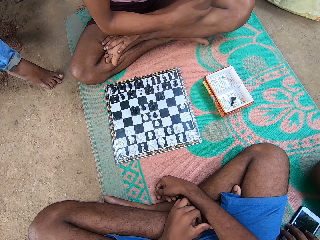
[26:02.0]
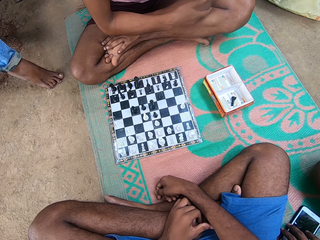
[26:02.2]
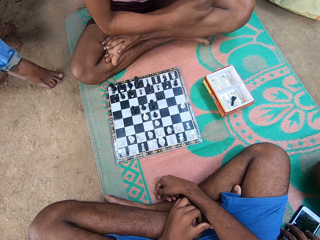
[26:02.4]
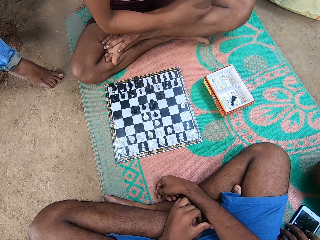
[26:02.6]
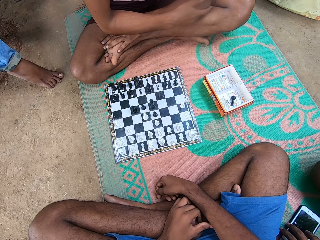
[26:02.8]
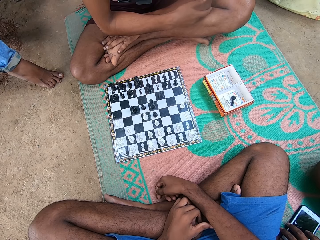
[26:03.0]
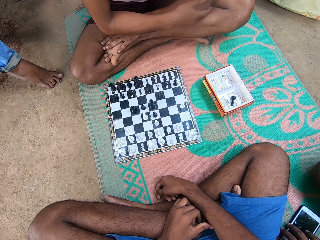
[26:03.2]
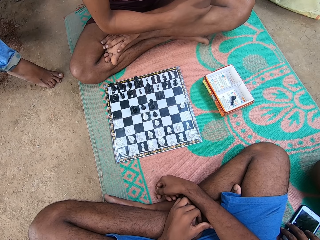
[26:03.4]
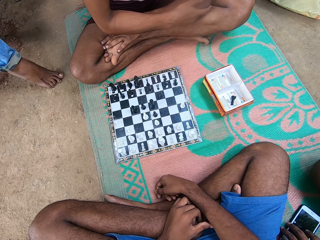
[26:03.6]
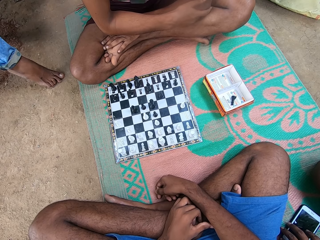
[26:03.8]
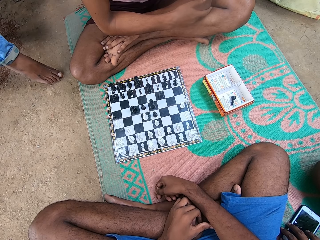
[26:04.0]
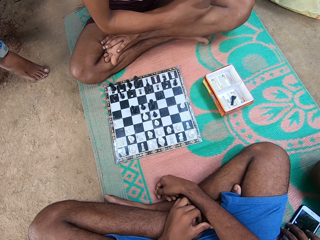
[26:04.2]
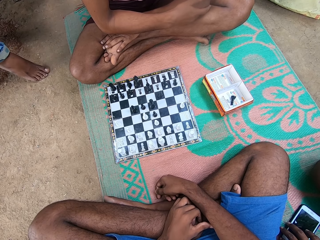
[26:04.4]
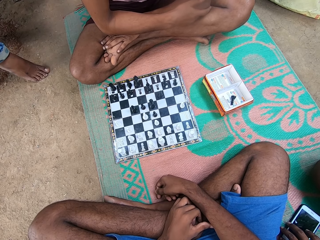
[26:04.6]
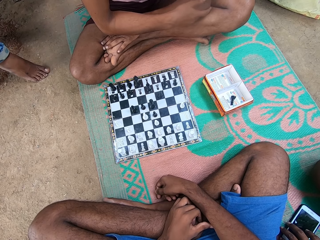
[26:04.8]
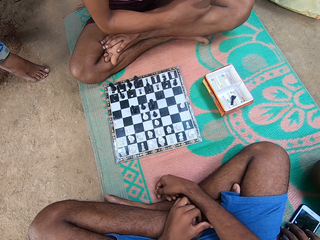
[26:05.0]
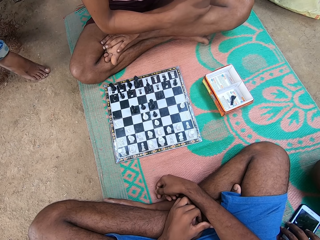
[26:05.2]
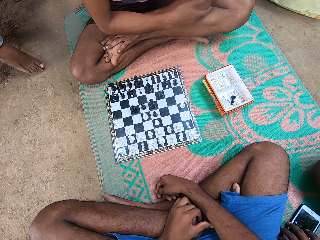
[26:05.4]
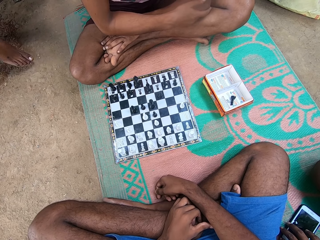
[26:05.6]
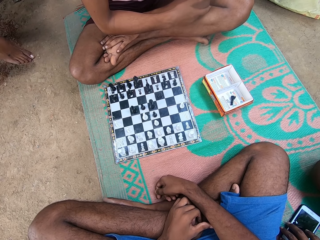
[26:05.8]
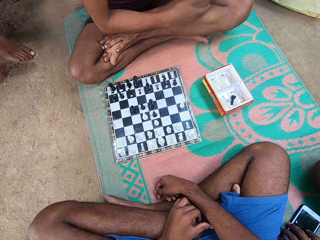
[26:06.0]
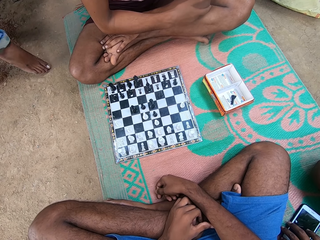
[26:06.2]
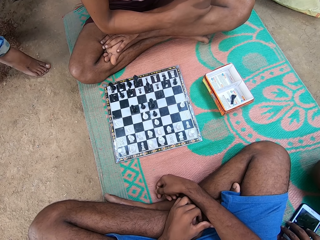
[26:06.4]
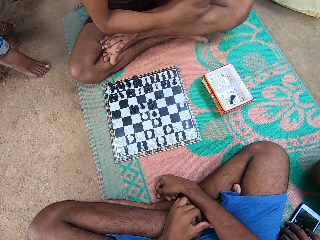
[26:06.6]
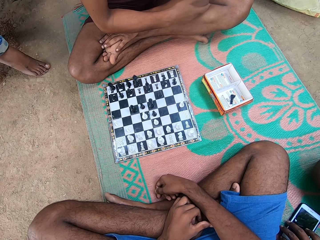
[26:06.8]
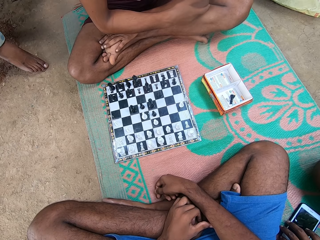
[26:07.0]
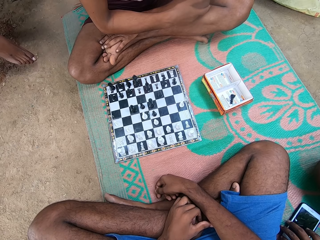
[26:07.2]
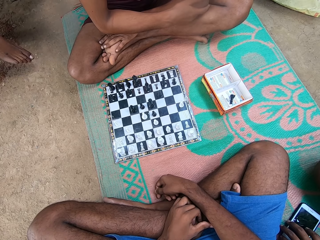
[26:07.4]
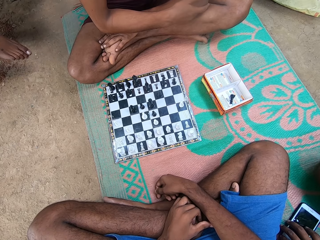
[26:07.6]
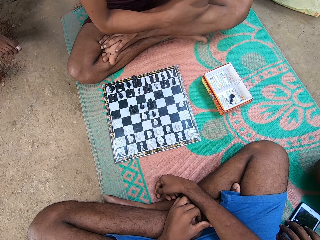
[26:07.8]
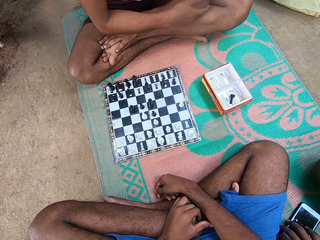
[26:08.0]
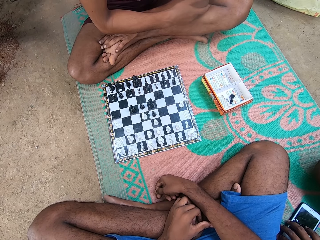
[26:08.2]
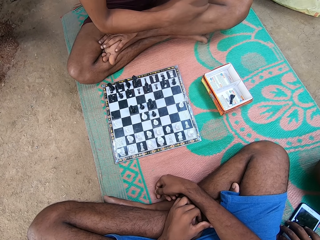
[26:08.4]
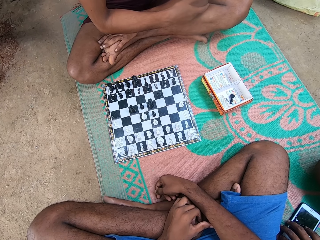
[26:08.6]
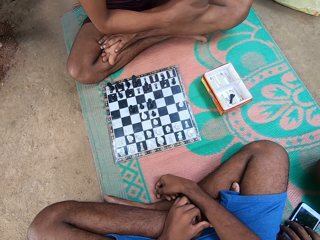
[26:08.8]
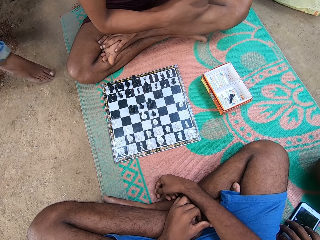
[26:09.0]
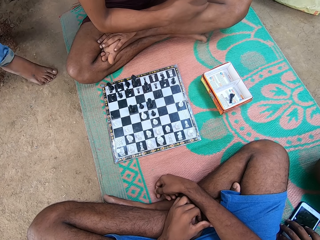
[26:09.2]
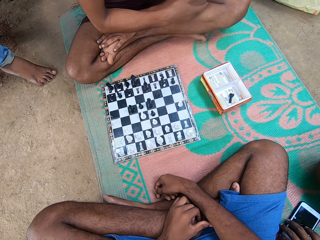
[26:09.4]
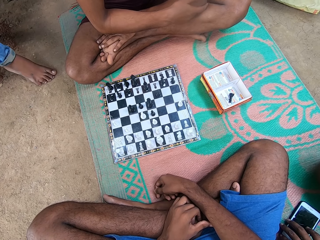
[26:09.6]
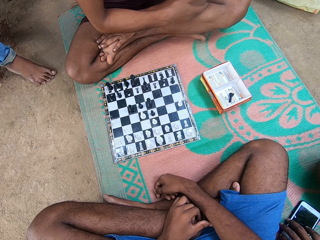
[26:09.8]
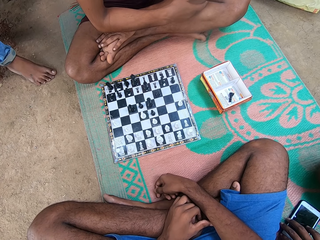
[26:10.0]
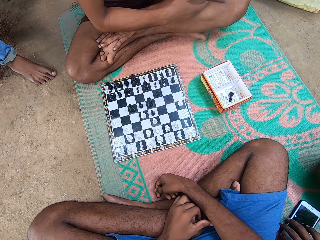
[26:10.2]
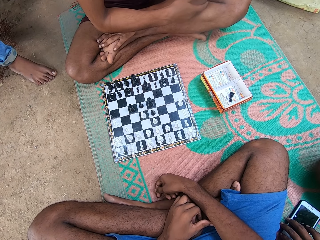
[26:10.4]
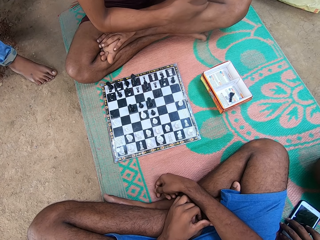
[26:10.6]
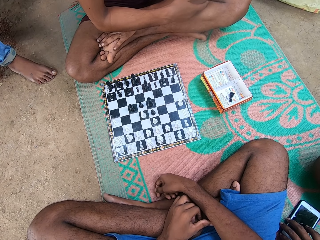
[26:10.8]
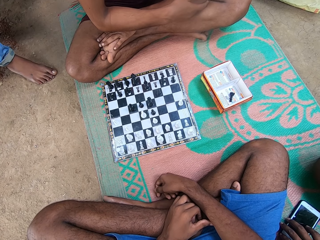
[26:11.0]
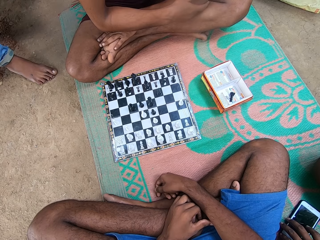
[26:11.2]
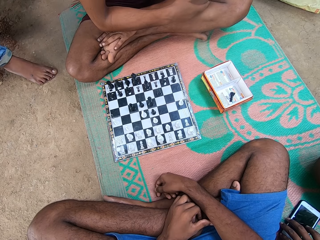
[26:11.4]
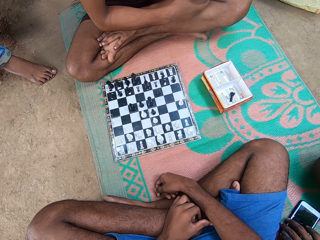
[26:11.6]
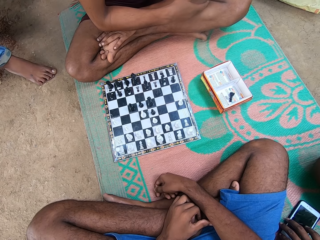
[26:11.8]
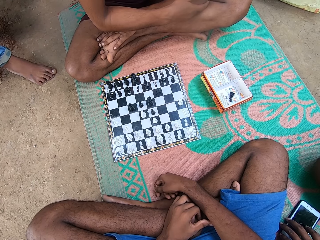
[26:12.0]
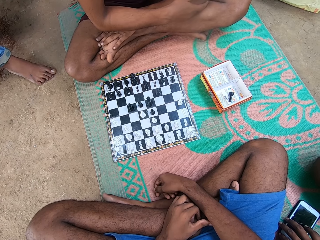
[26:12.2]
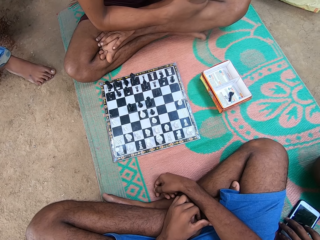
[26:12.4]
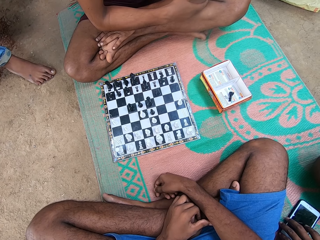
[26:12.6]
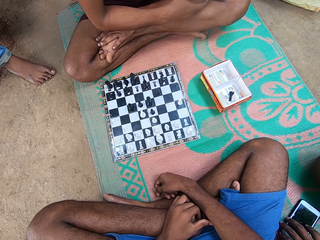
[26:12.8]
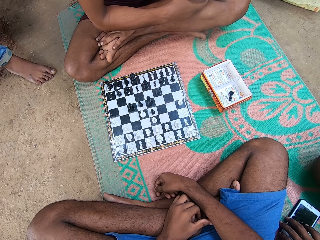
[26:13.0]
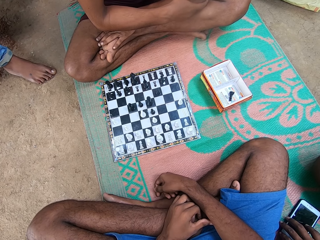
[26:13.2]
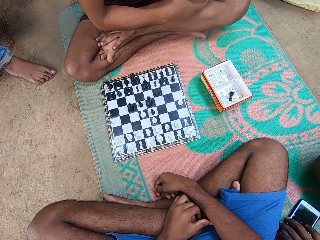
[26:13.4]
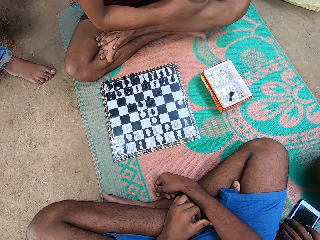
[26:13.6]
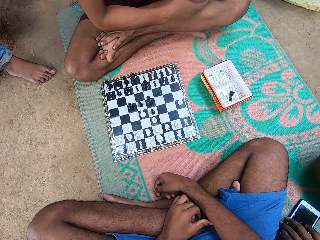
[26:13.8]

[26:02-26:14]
A man stretches his leg.

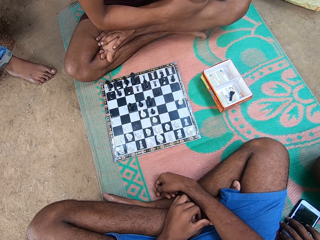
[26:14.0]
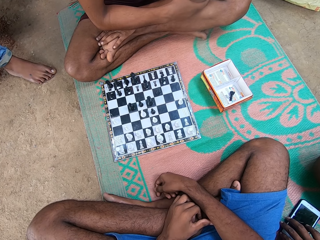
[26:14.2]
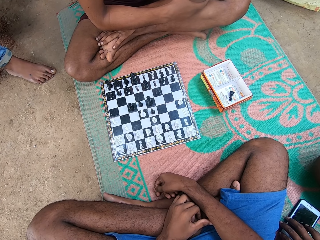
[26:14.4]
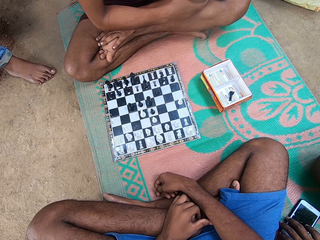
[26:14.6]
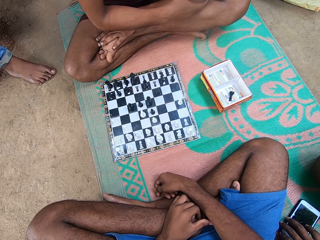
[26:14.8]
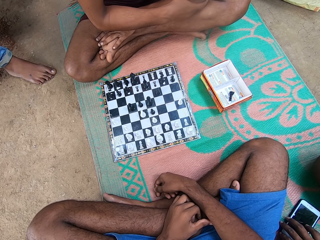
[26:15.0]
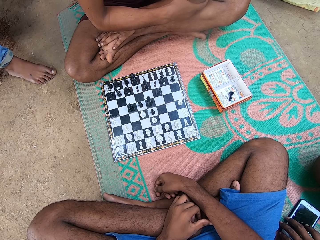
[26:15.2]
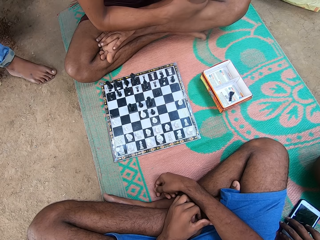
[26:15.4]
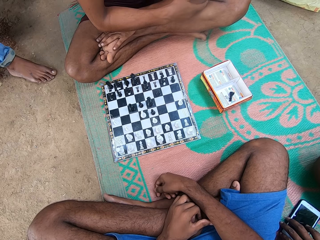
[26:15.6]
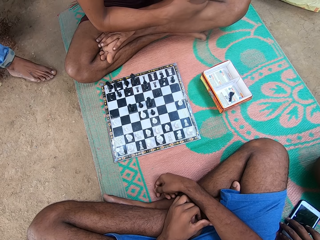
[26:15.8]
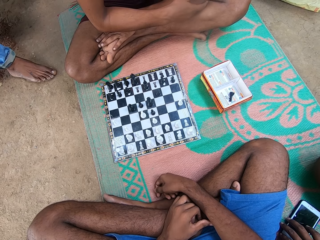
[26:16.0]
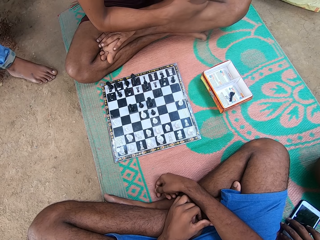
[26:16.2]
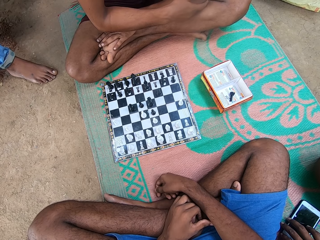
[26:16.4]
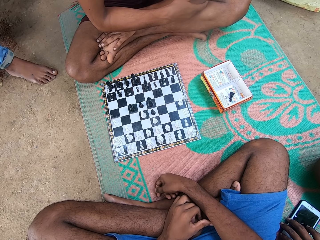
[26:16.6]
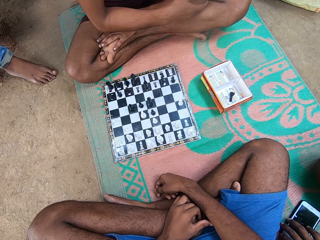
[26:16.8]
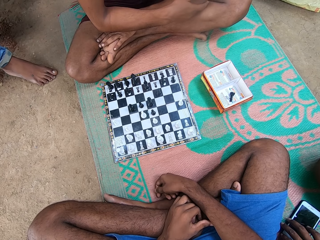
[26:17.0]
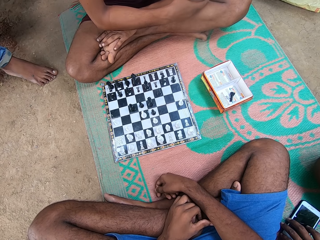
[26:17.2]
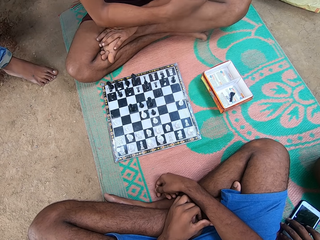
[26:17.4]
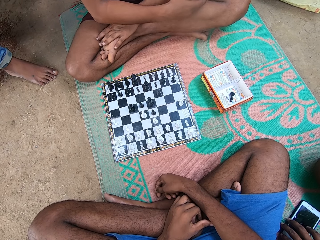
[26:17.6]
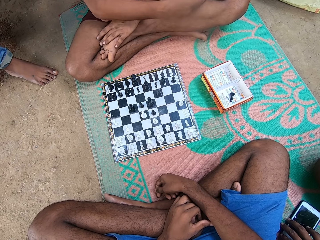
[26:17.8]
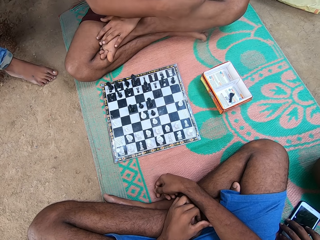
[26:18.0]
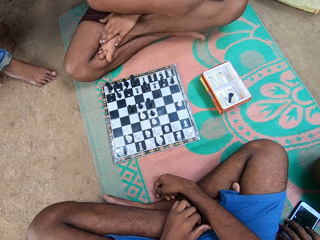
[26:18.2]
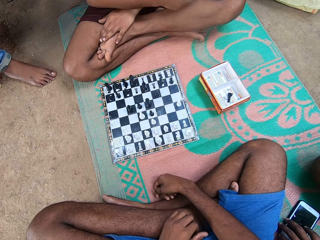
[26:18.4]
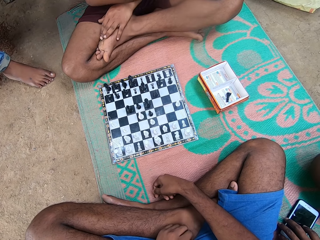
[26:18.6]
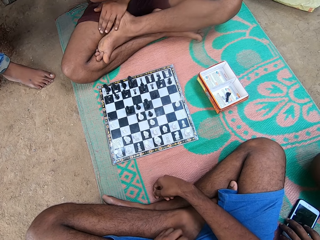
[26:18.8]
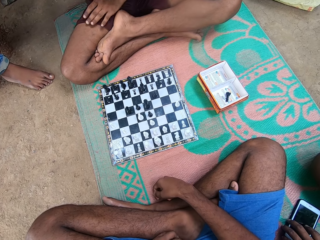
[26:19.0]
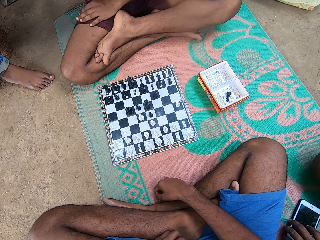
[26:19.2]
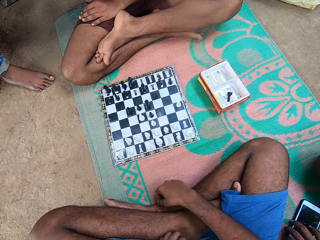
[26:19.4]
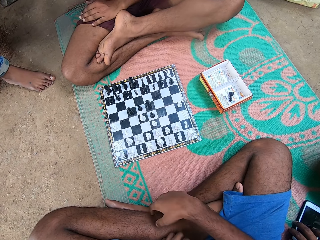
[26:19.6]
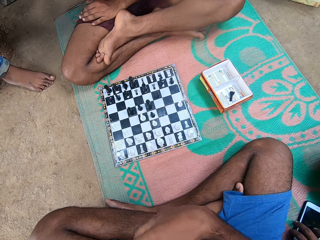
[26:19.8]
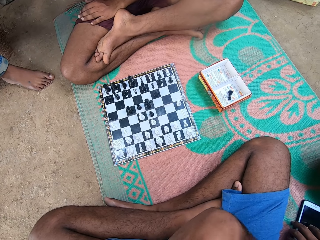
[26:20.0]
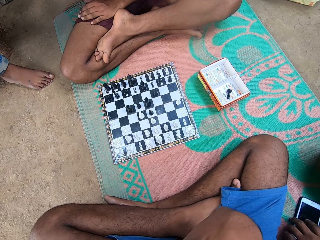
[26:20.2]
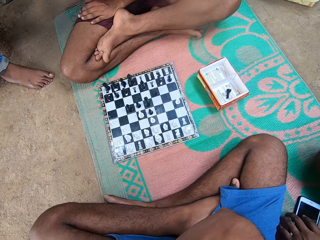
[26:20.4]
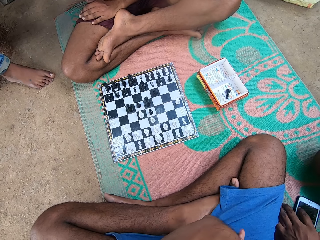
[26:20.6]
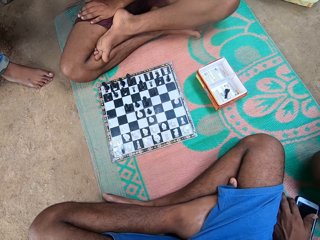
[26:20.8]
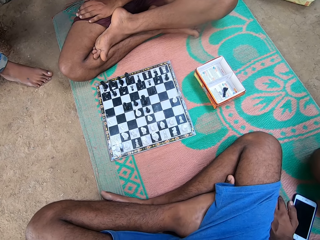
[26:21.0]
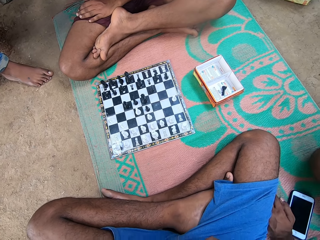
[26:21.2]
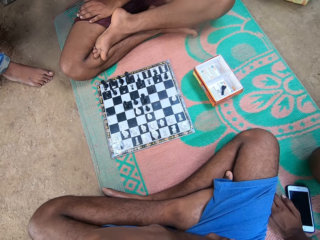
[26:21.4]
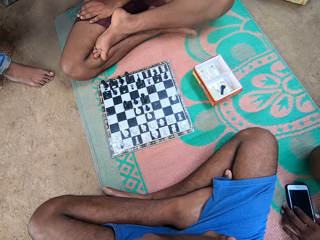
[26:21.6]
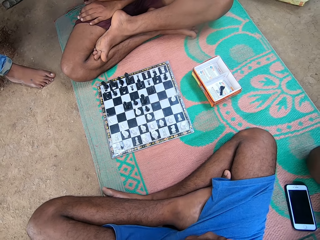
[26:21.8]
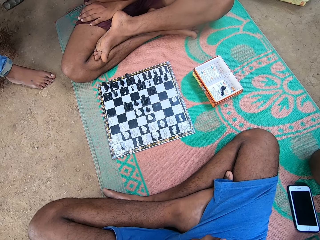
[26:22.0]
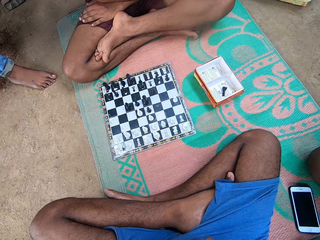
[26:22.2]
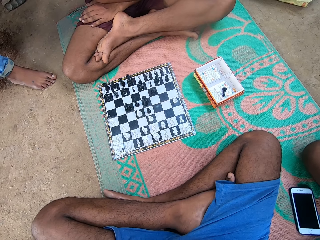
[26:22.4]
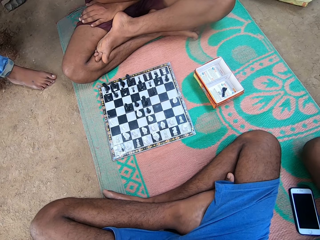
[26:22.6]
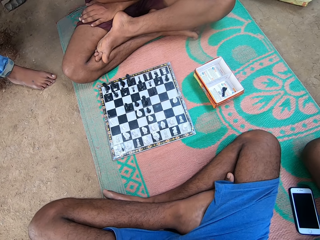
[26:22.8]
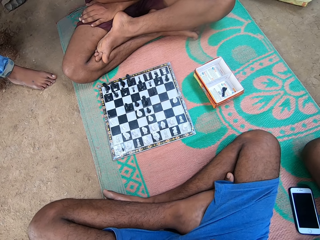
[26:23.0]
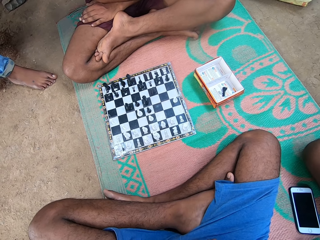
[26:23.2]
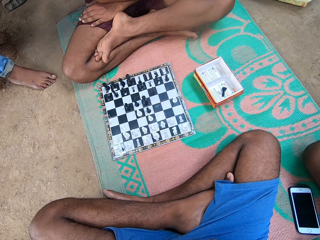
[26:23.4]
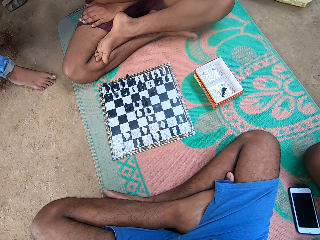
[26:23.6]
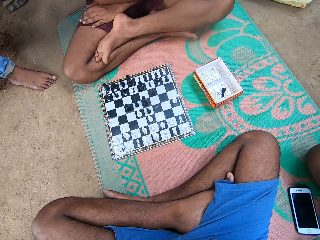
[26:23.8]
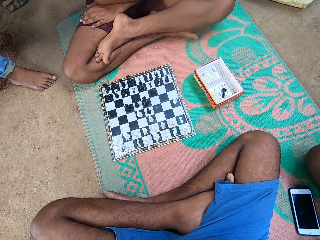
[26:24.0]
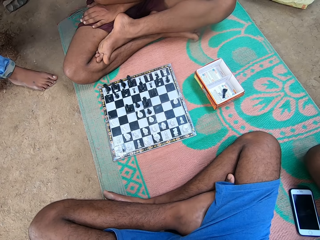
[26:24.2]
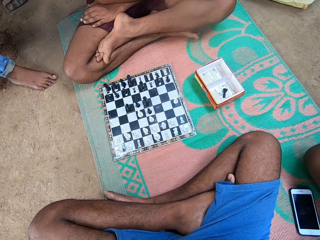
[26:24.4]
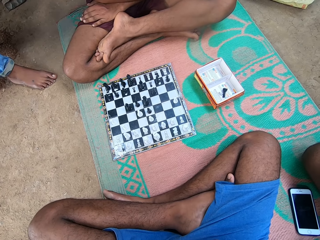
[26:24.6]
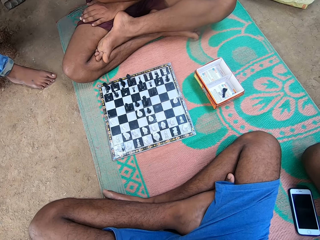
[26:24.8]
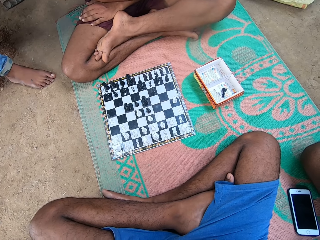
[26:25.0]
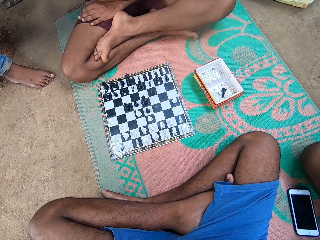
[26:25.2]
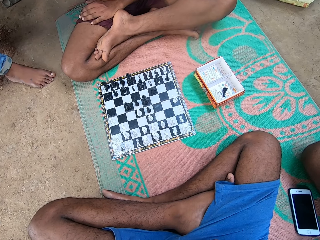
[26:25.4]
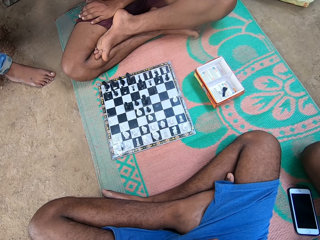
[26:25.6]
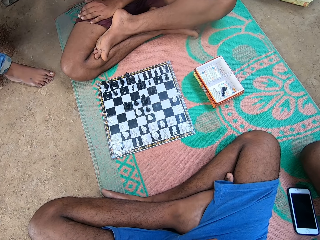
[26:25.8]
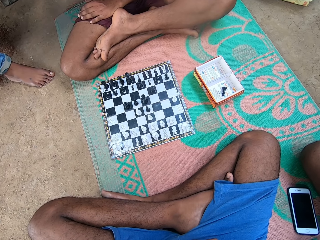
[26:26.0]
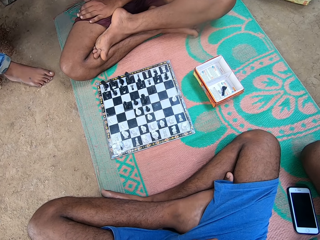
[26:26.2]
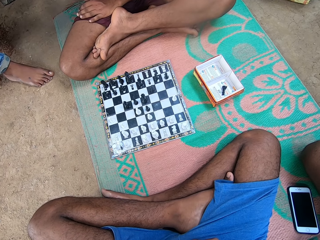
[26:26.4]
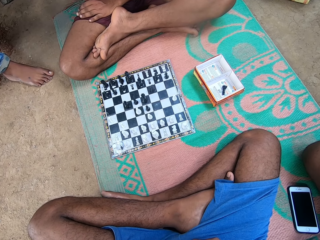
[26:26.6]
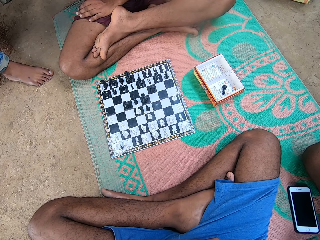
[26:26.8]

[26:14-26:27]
The camera wearer shakes his leg.
